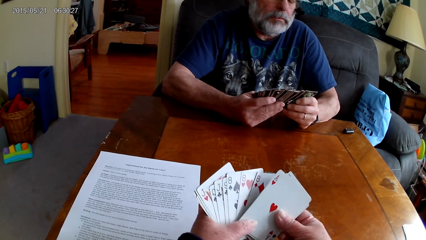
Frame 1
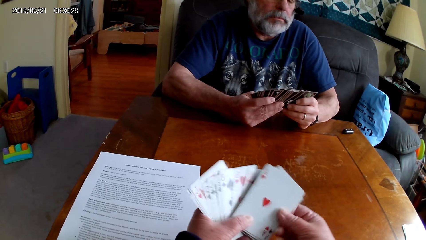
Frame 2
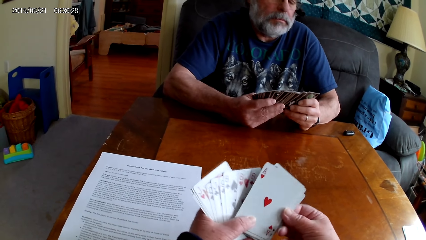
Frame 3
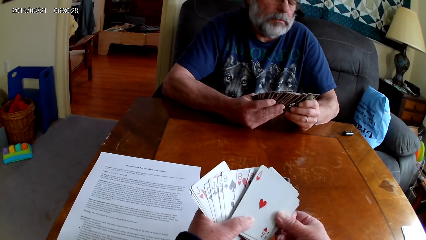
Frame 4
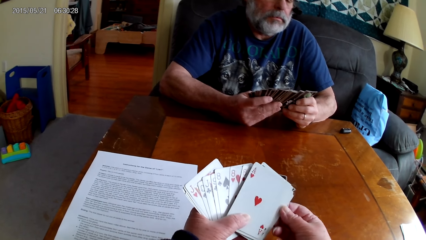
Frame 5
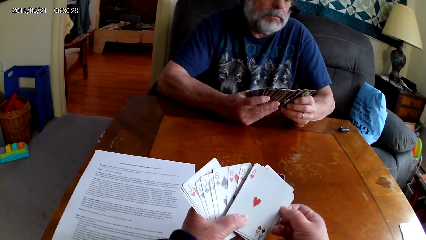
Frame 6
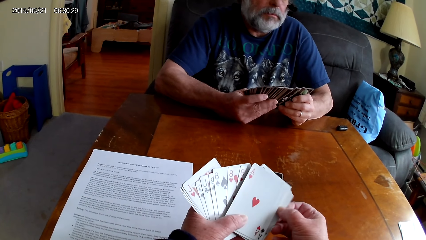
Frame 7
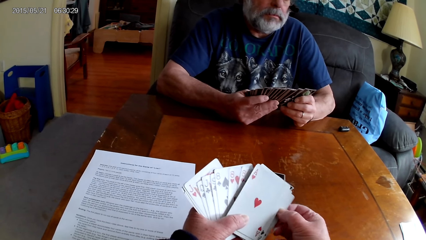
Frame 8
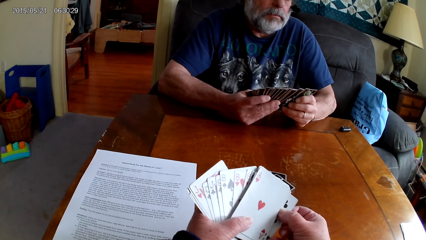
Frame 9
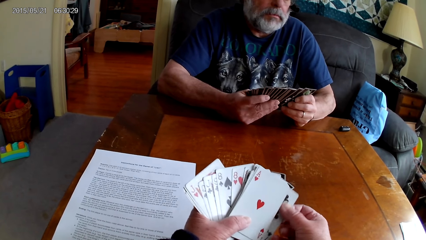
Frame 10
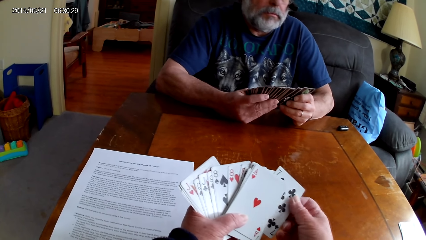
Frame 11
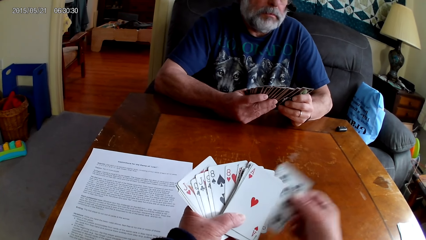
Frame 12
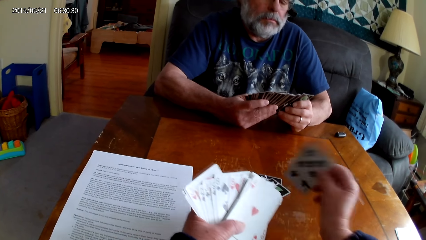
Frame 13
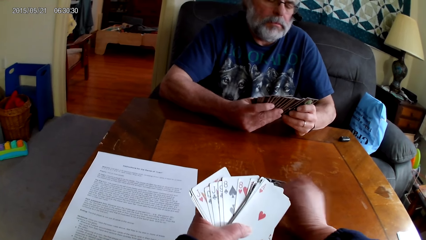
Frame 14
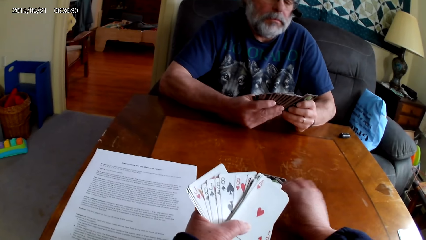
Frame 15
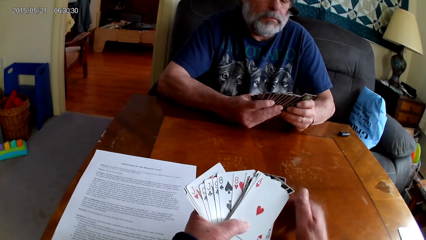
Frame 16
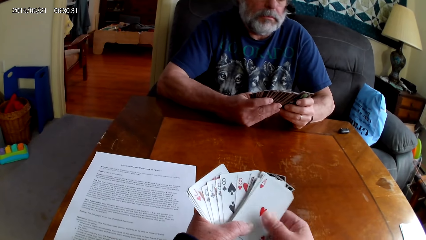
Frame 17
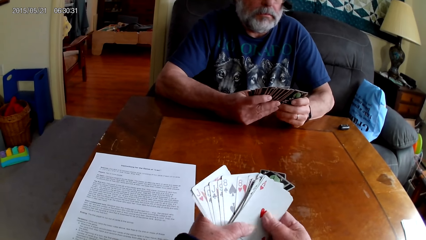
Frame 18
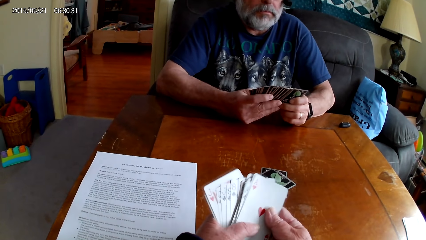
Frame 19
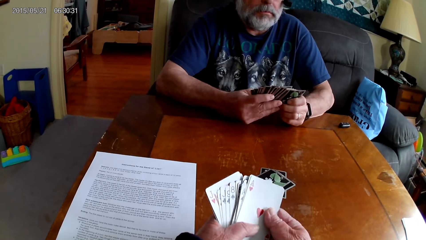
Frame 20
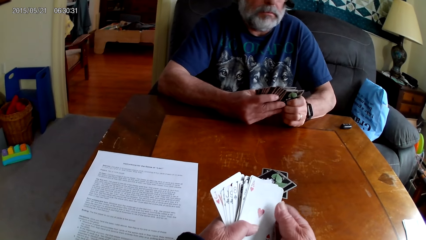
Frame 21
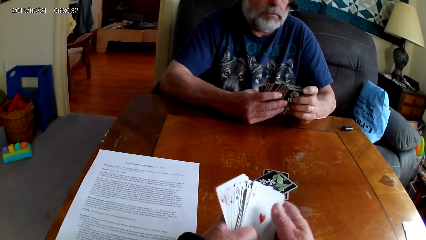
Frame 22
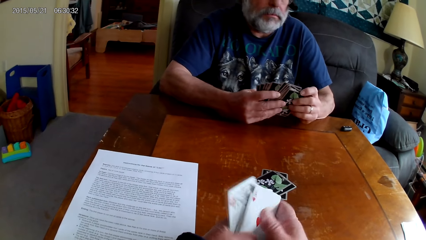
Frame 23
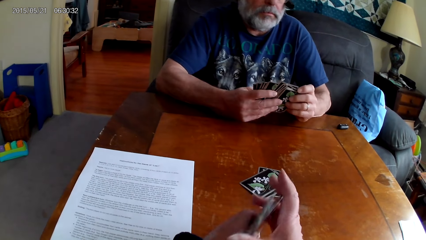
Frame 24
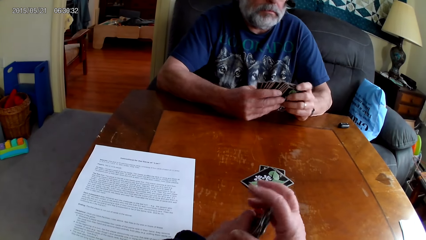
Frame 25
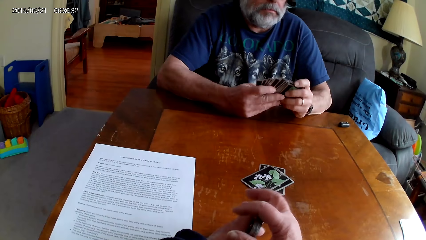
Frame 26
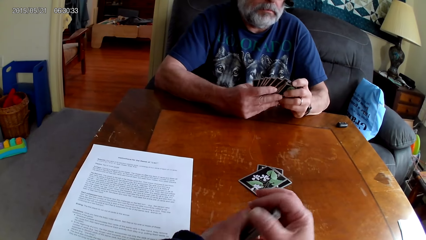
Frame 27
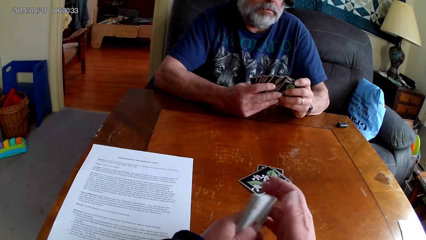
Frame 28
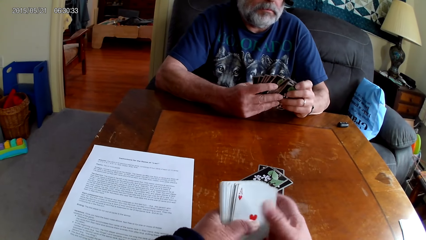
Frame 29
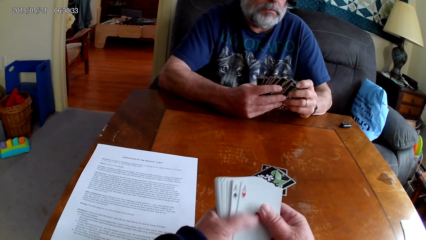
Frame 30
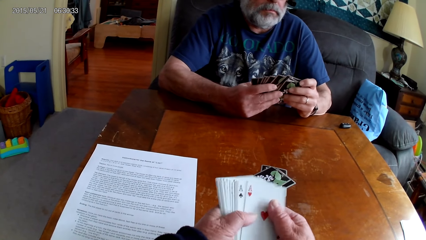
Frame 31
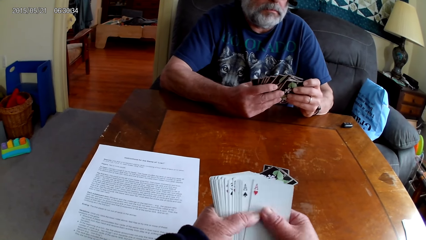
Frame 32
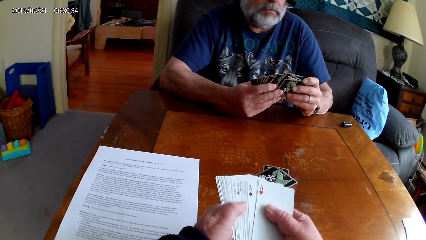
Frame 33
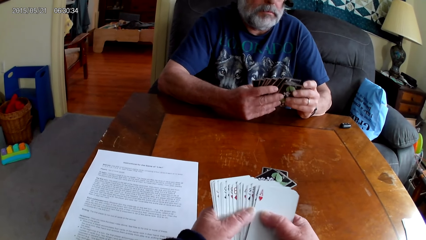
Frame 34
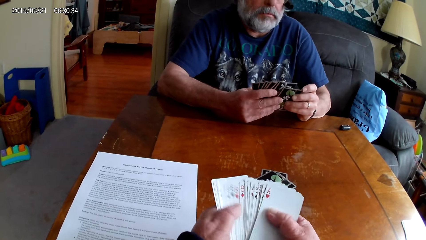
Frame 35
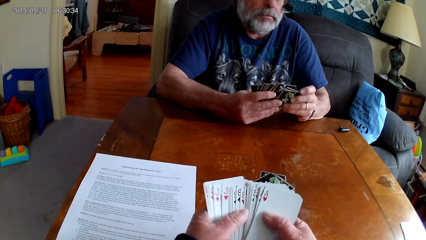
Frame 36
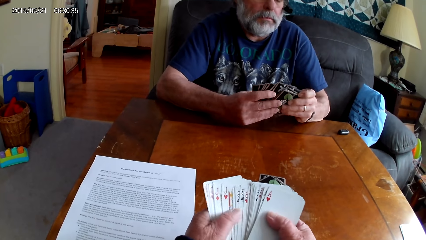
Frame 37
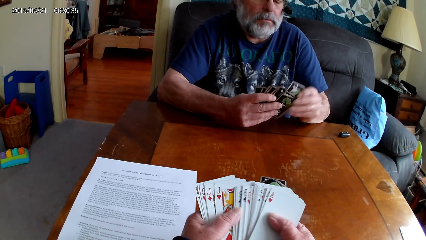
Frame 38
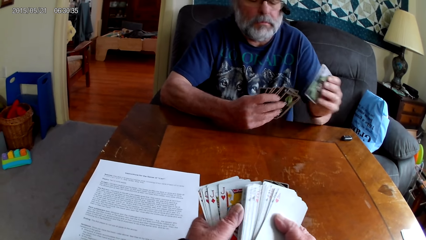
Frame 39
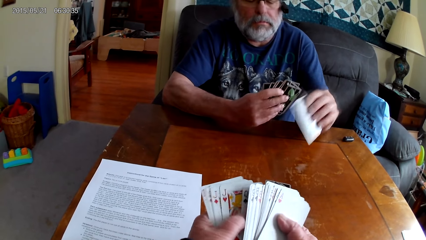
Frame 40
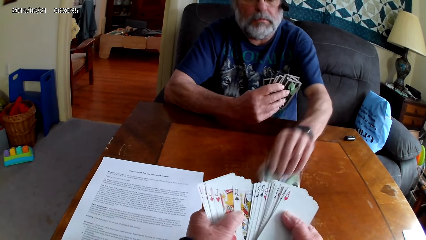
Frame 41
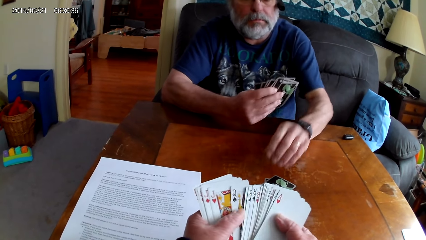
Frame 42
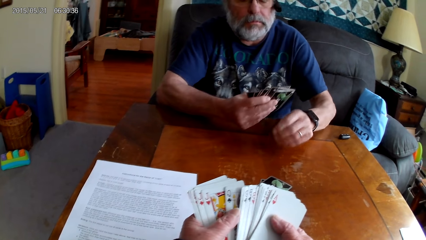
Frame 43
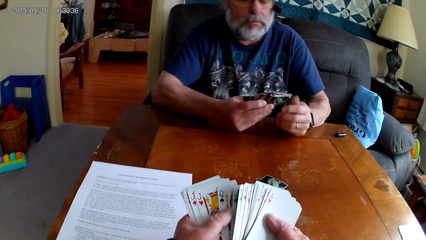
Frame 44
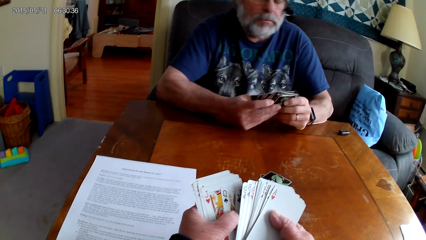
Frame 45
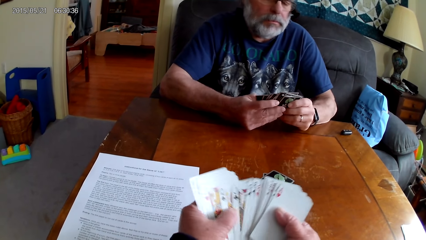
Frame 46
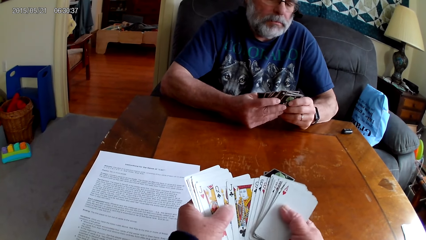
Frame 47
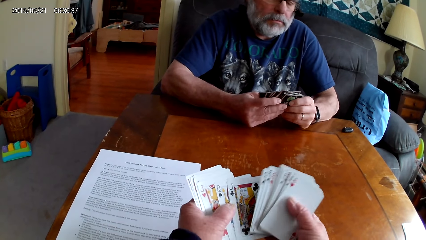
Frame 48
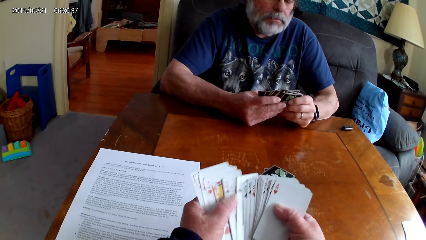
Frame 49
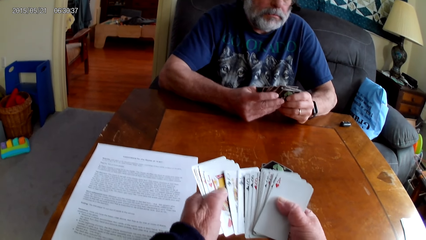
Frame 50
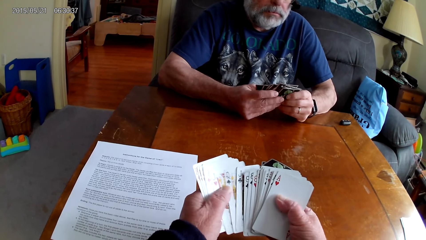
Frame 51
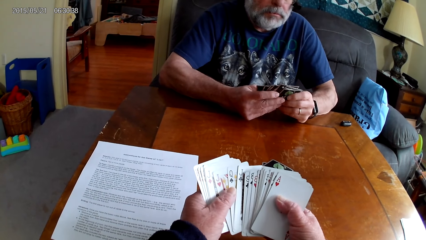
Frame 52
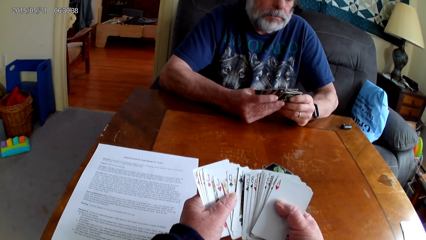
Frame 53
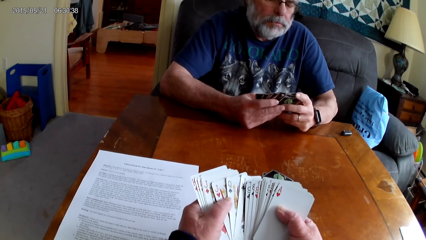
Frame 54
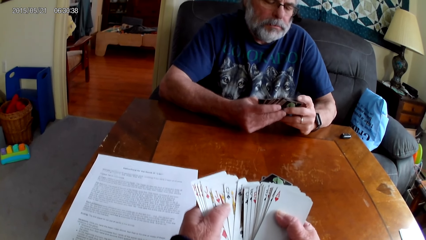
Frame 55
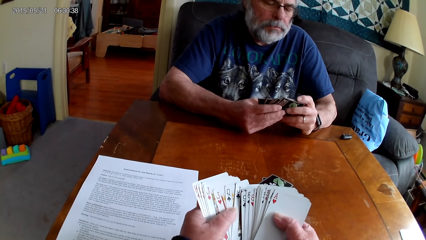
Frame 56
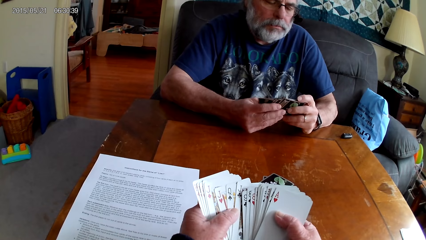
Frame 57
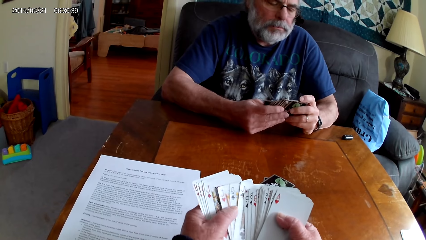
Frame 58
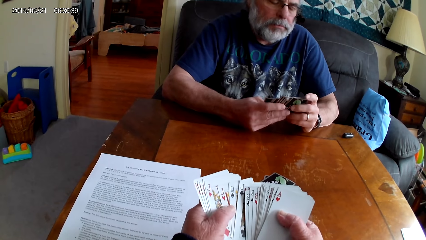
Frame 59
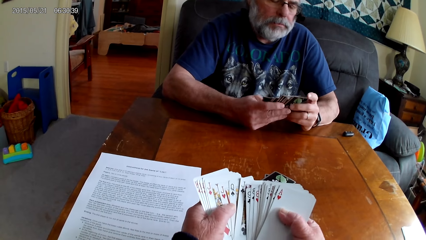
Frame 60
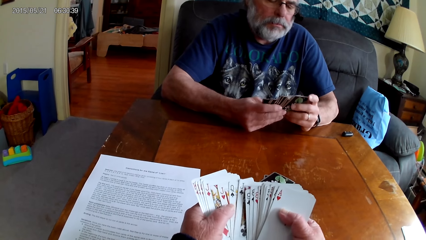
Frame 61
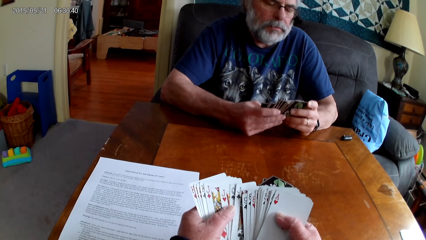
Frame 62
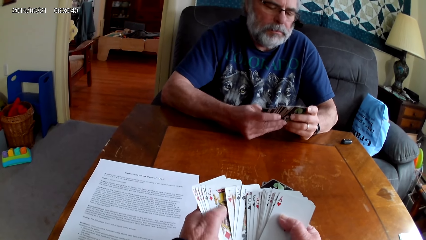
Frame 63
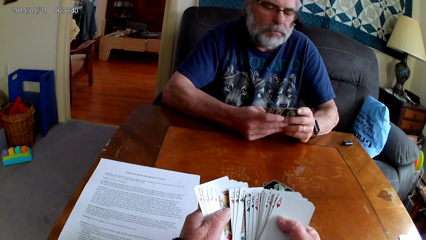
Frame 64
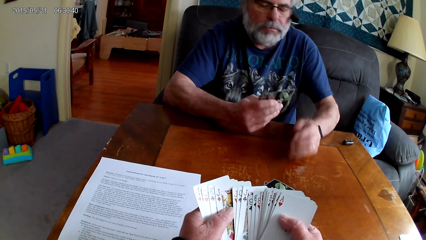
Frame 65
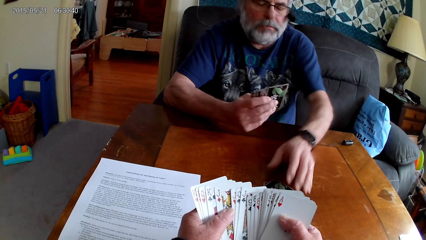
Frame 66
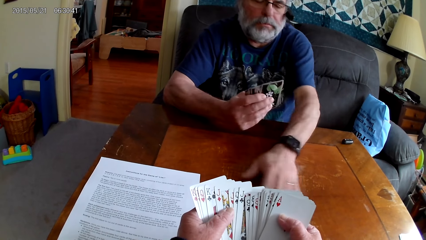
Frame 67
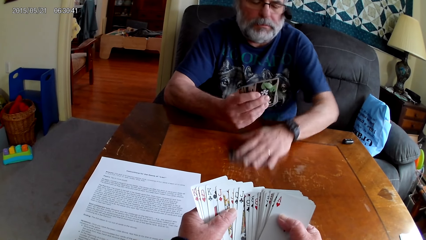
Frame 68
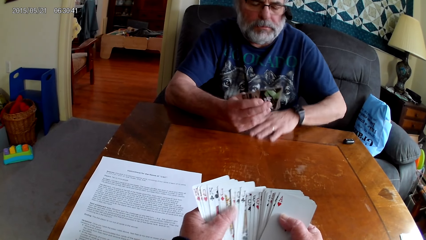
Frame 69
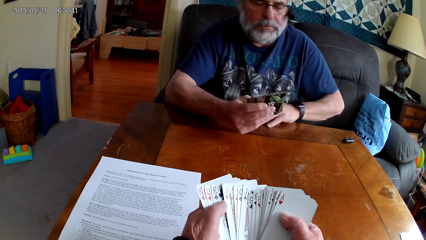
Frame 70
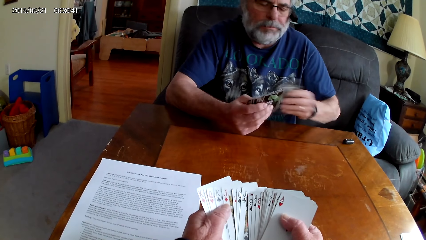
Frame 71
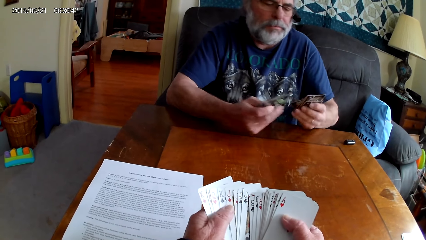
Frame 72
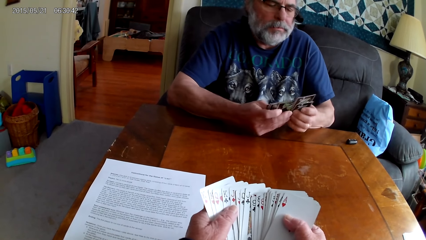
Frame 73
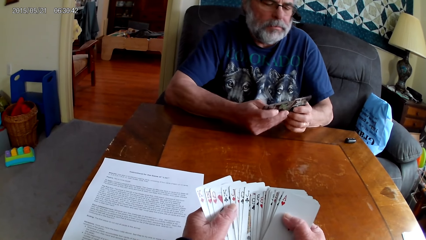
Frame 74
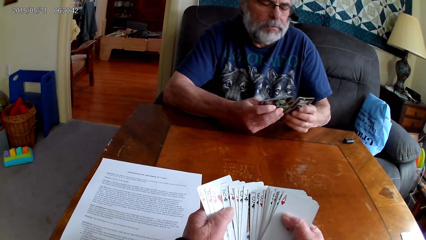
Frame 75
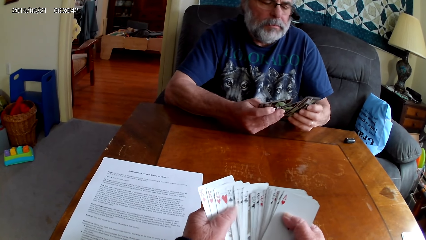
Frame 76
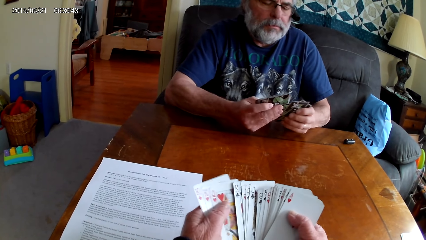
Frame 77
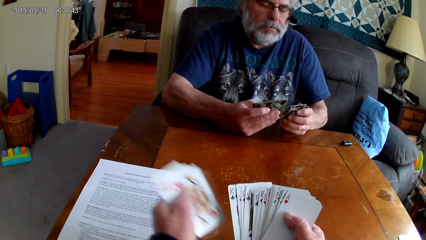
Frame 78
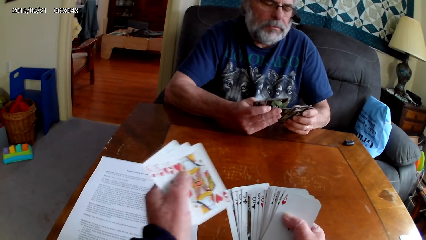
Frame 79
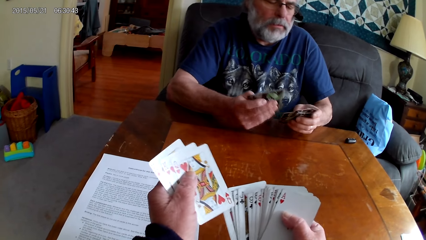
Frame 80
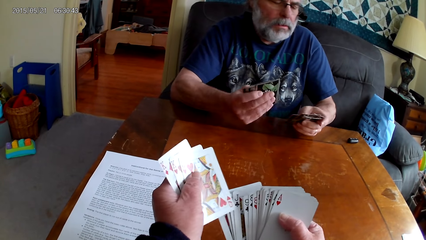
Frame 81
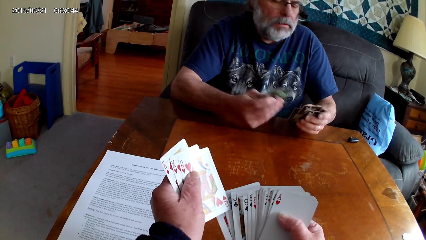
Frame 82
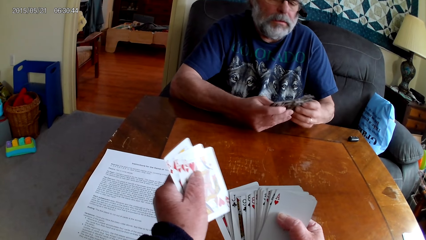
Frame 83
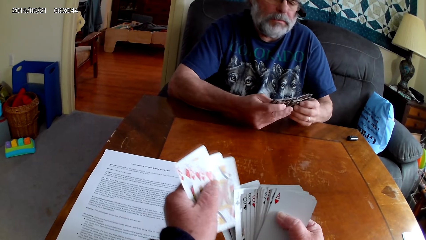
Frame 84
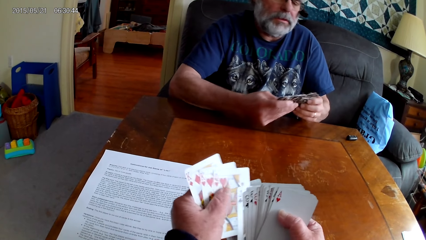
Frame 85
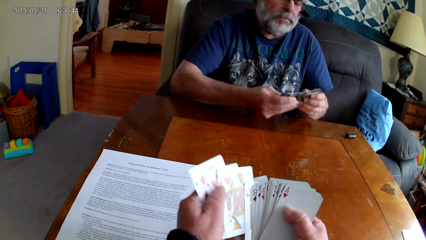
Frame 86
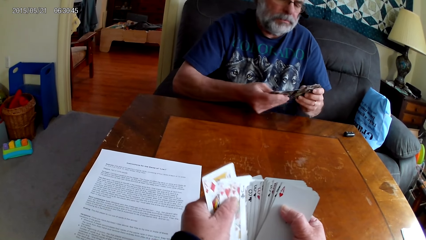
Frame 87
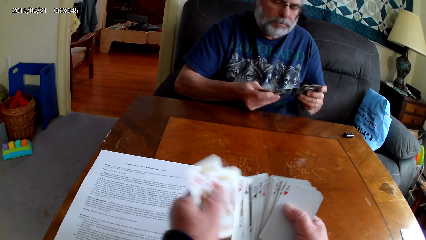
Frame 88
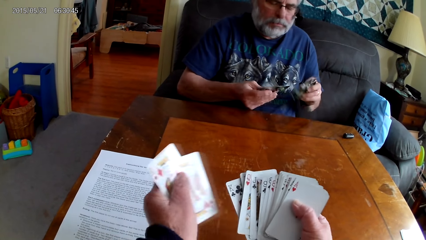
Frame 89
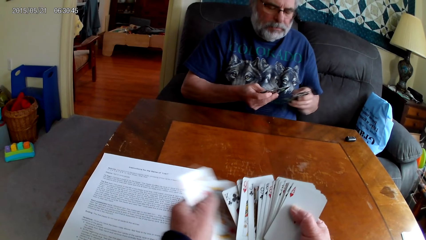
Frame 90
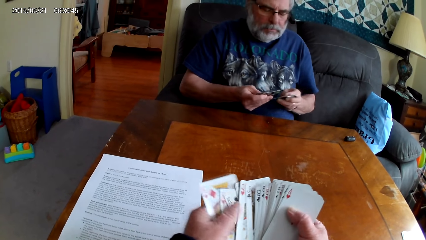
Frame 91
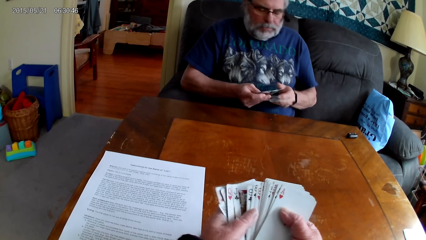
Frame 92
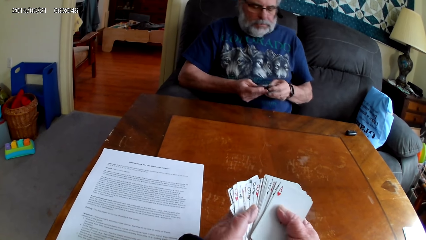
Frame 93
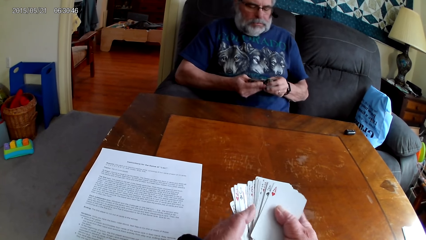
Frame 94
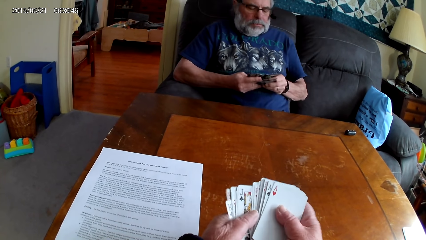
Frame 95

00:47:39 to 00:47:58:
The camera wearer puts the playing cards on the table. He holds the playing cards with his hands. He spreads out the cards. A man spreads out the cards and holds the playing cards with his hands. The man puts the playing cards on the table and holds the playing cards with his hands. The camera wearer holds the playing cards with his hands. The man picks up the playing cards on the table. The camera wearer spreads out the cards. The man spreads out the cards and holds the playing cards with his hands. The camera wearer holds the playing cards with his hands.
